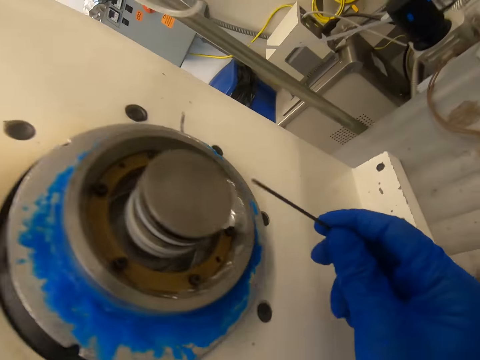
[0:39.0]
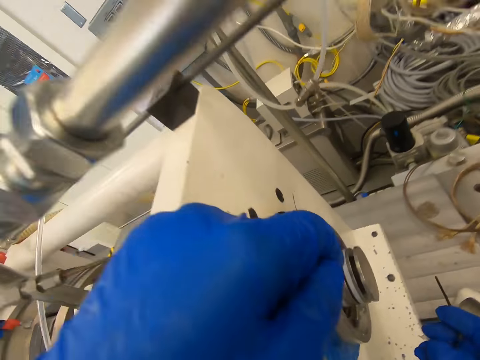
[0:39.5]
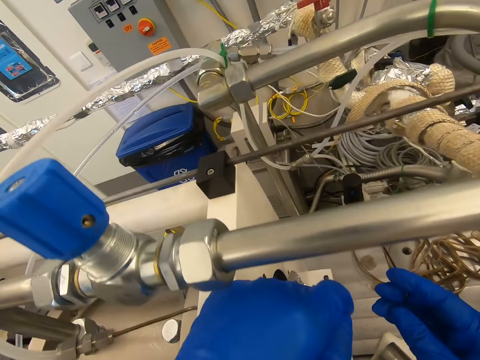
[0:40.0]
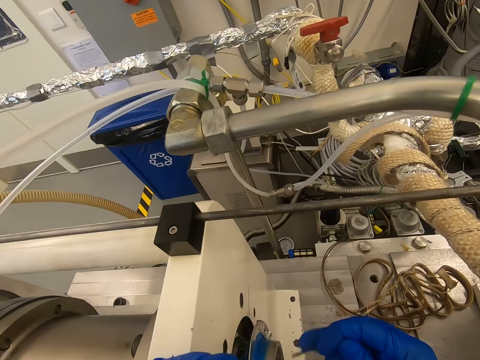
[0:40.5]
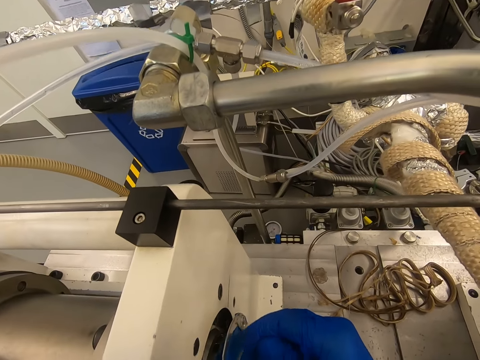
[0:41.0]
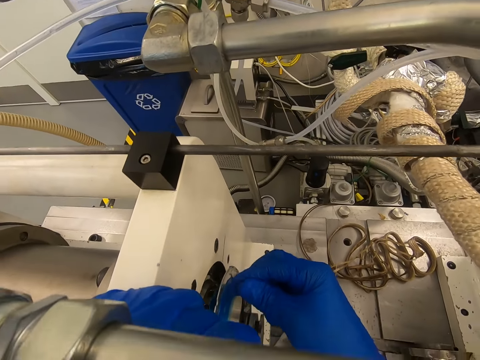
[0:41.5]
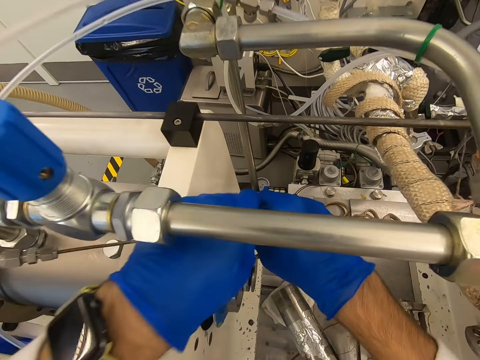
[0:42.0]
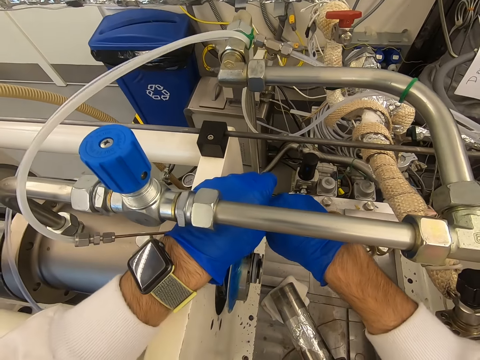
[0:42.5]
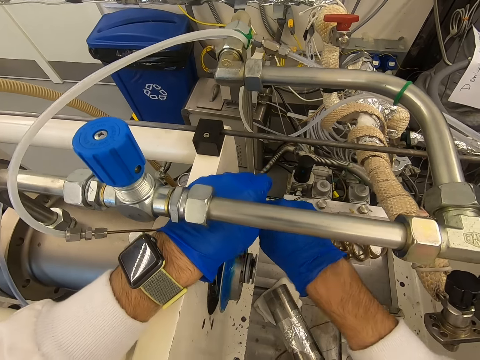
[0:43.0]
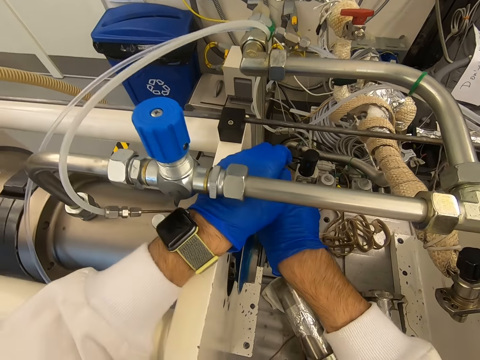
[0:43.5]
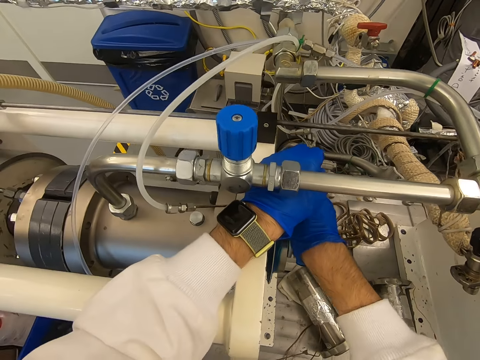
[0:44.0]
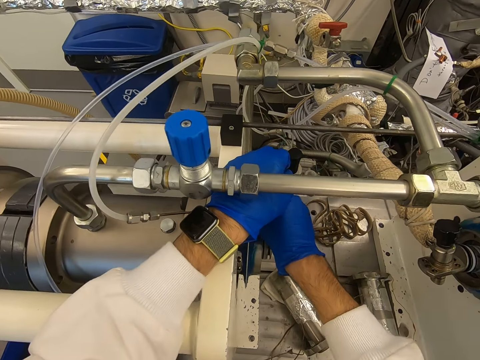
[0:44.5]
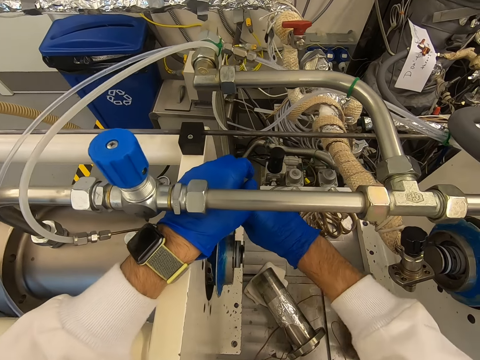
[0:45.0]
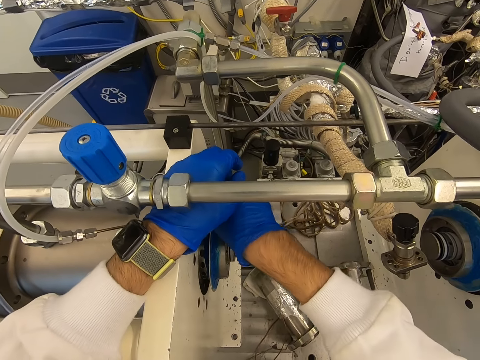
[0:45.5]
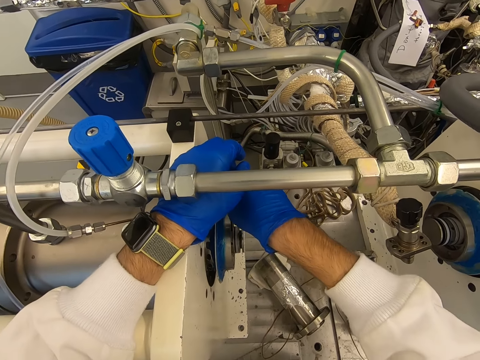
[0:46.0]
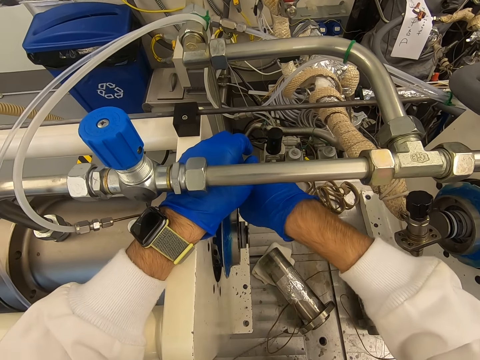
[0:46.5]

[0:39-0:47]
The camera wearer opens the screw with the right hand.

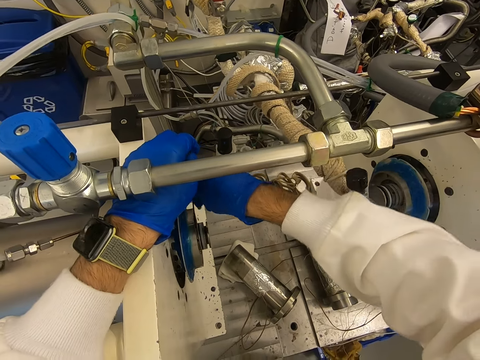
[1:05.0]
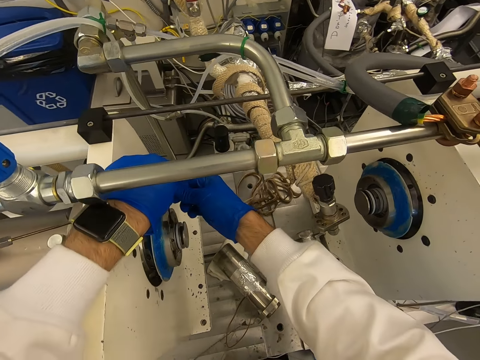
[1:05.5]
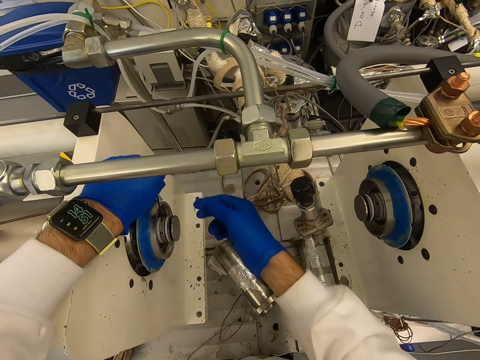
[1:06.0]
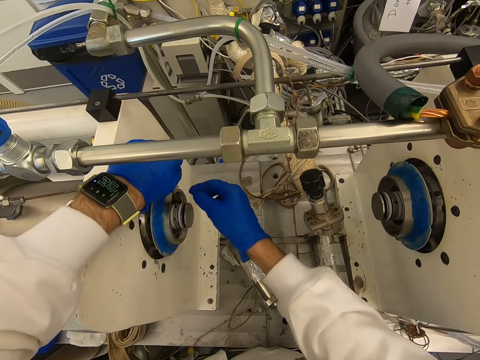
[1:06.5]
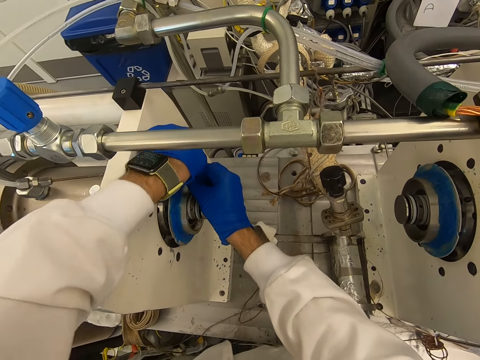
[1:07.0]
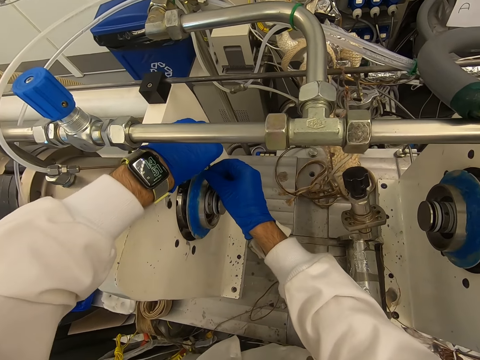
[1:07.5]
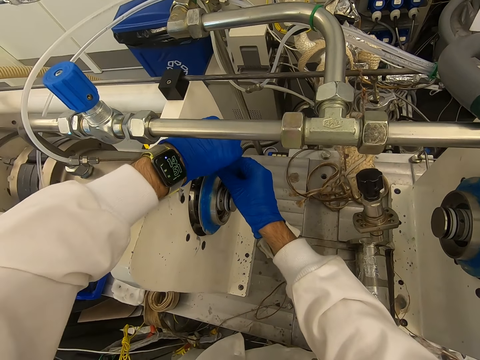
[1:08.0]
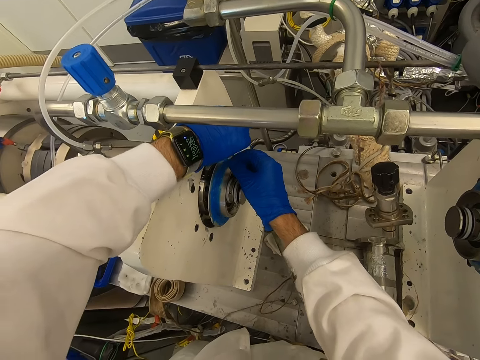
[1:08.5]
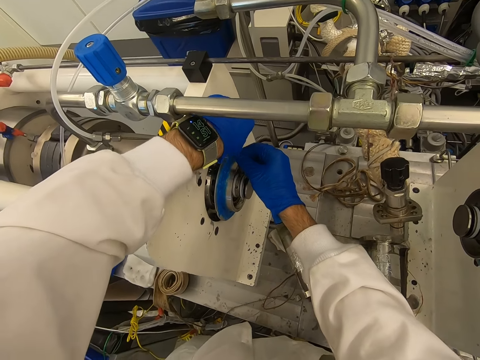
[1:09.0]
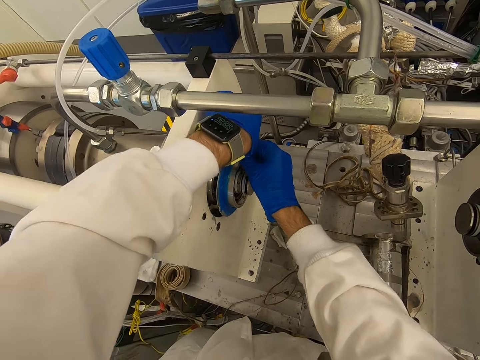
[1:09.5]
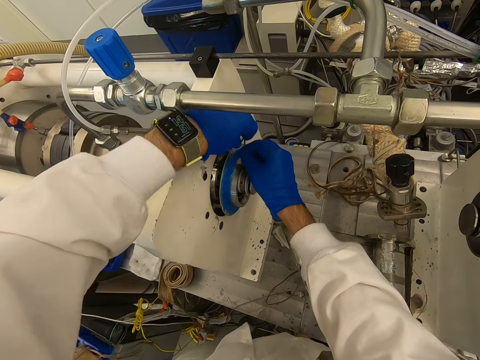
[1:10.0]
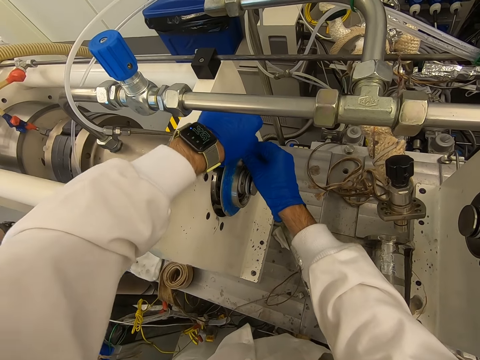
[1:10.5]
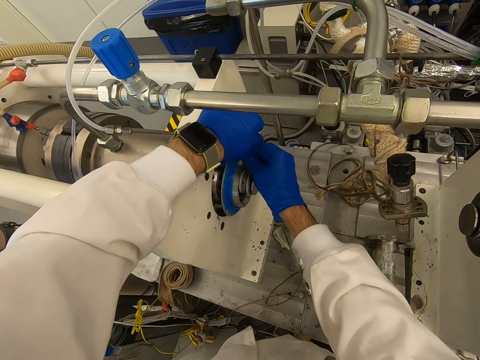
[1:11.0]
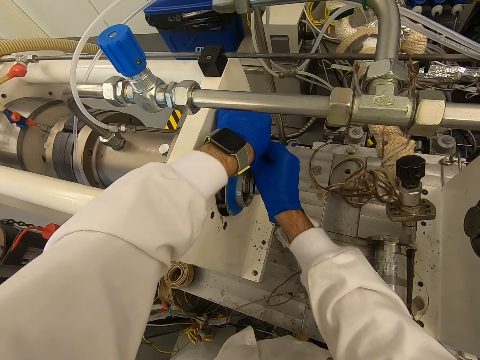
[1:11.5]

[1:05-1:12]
The camera wearer opens the screw with the left hand.

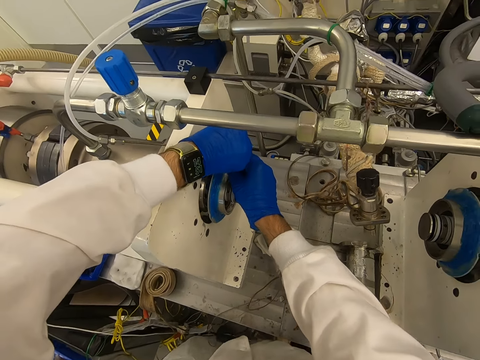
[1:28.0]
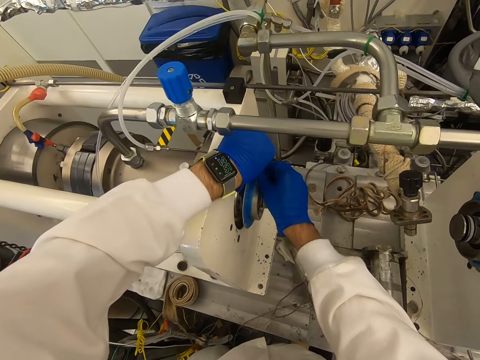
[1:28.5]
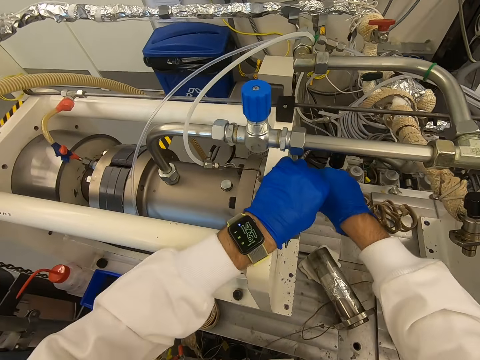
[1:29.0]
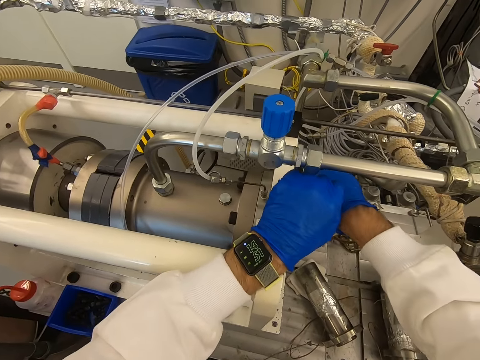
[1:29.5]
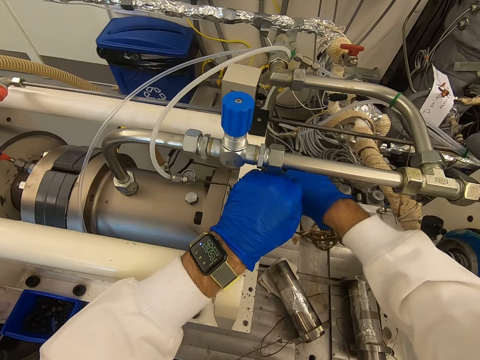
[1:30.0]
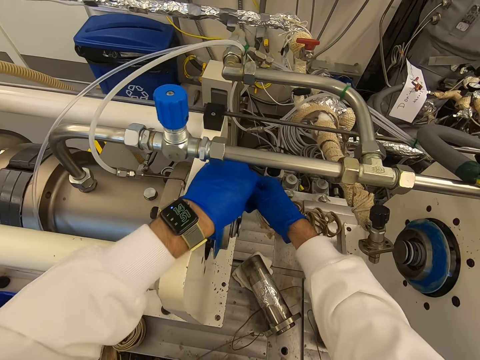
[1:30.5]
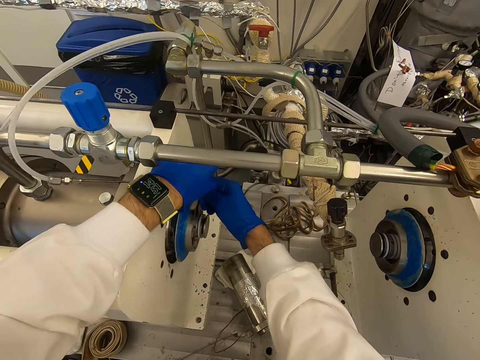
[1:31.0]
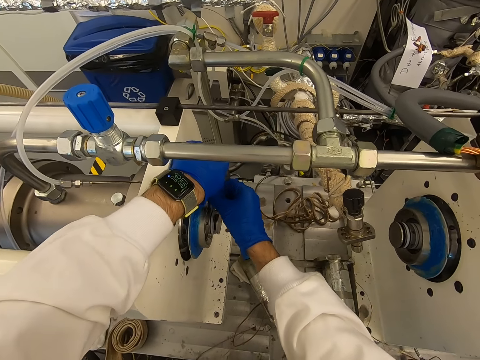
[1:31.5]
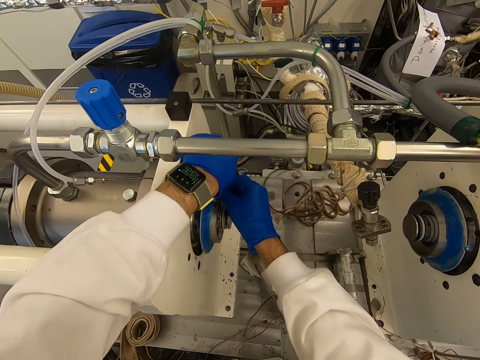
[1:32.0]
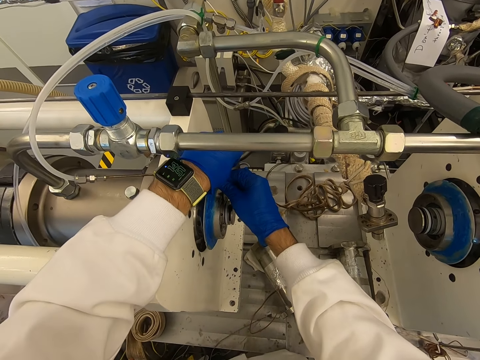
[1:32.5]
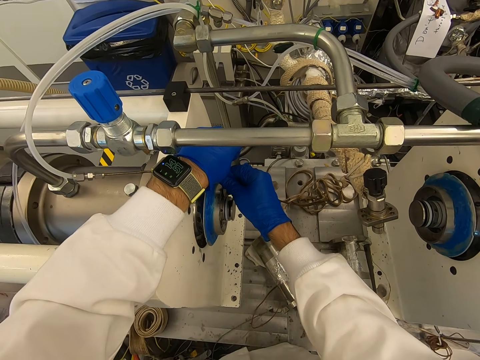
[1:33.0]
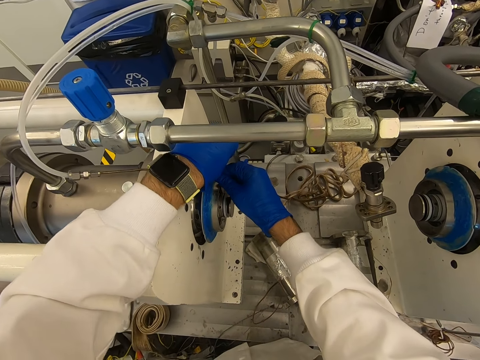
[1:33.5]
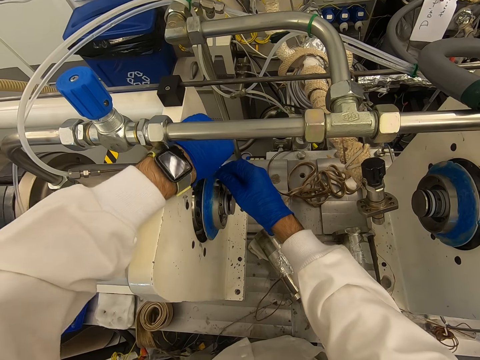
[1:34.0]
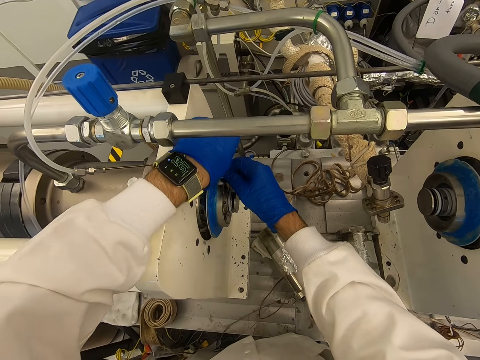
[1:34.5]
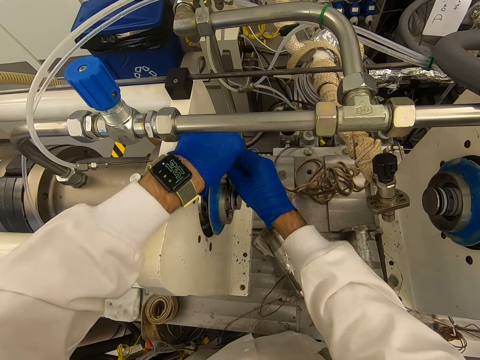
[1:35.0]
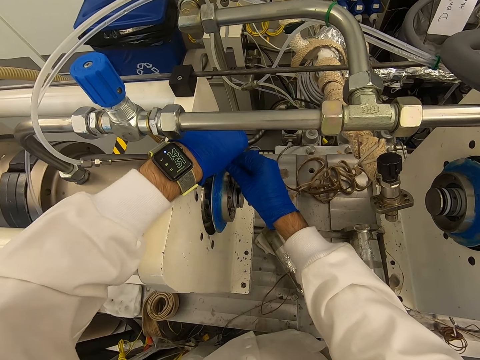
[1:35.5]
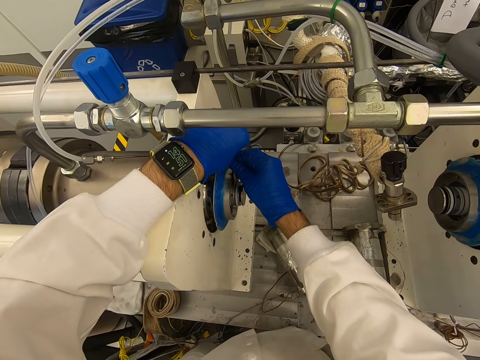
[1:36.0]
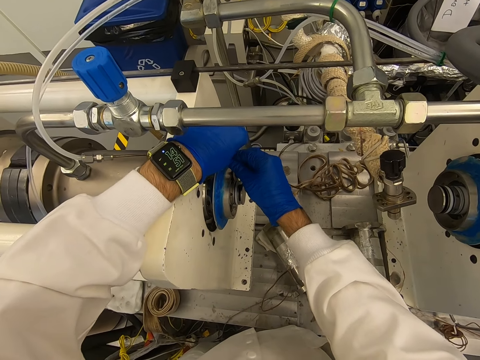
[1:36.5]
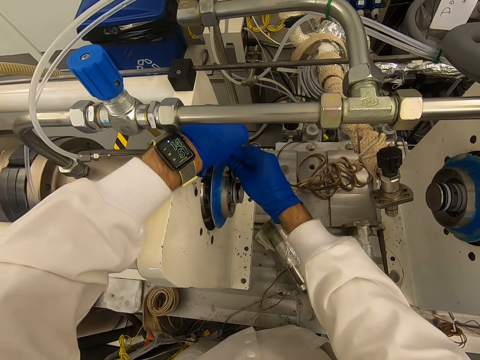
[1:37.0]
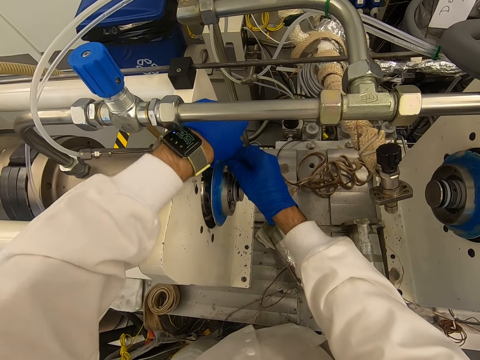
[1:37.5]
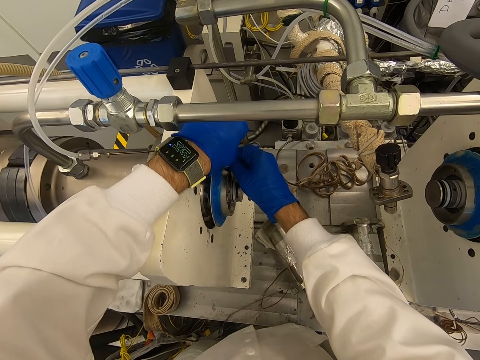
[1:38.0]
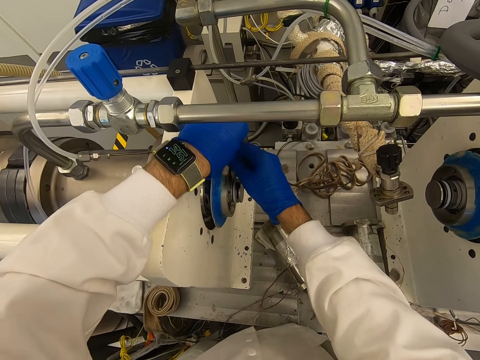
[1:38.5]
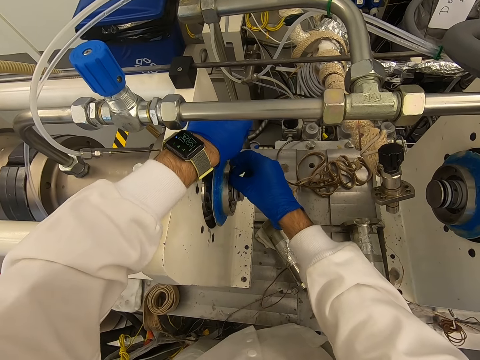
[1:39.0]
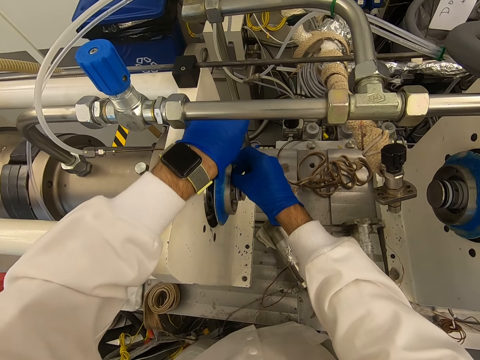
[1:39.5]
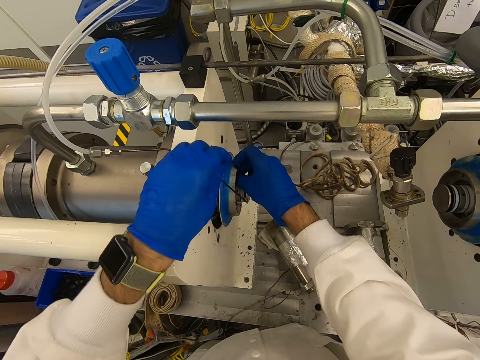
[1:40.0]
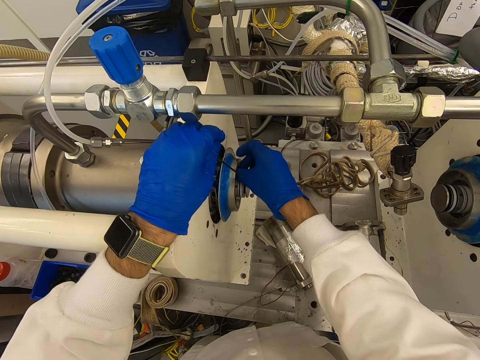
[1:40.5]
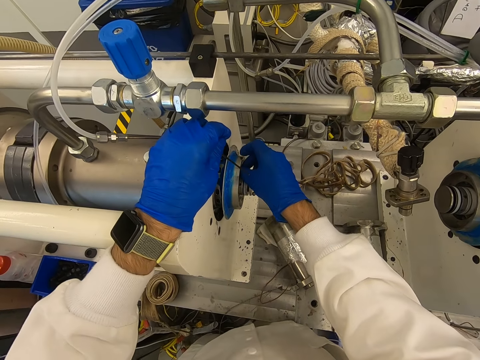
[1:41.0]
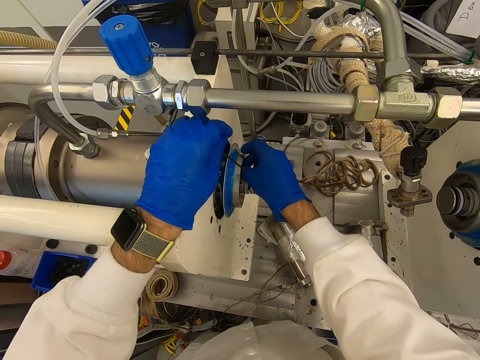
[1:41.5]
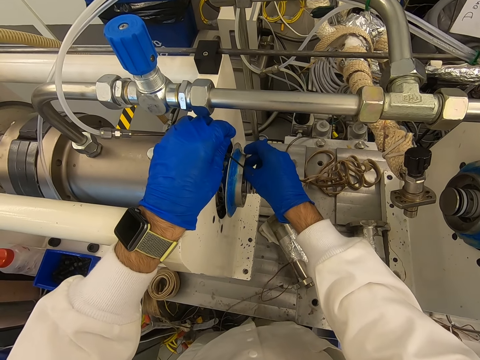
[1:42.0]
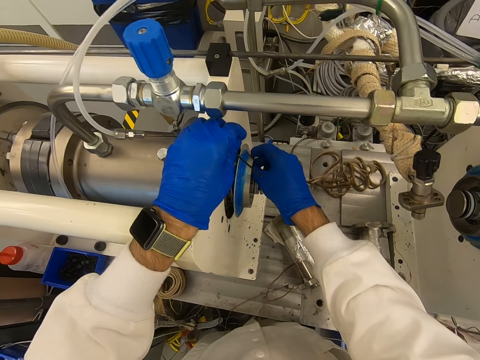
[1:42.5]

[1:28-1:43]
The camera wearer opens the screw with the right hand. They open the screw with the left hand. They open the screw with the right hand.
